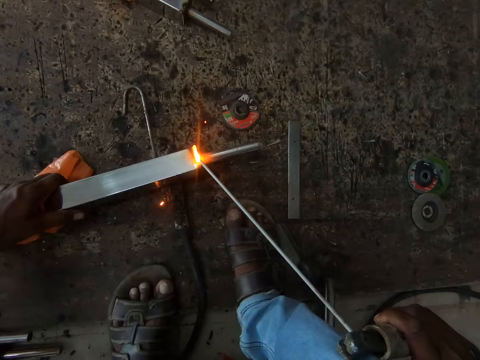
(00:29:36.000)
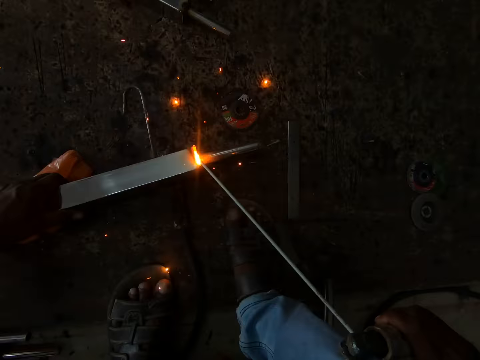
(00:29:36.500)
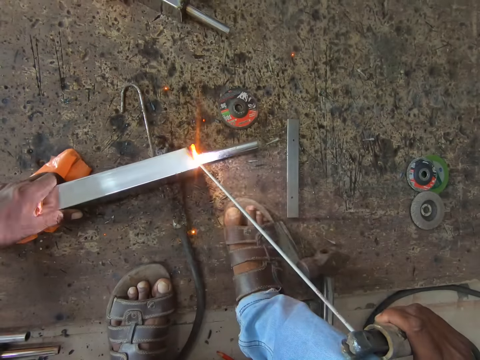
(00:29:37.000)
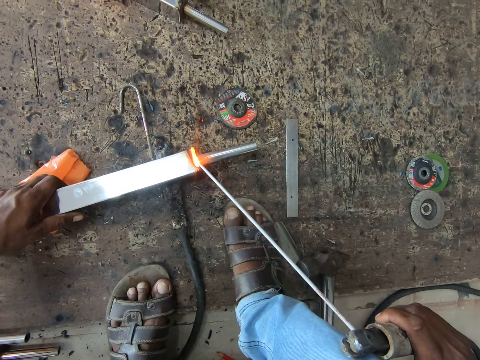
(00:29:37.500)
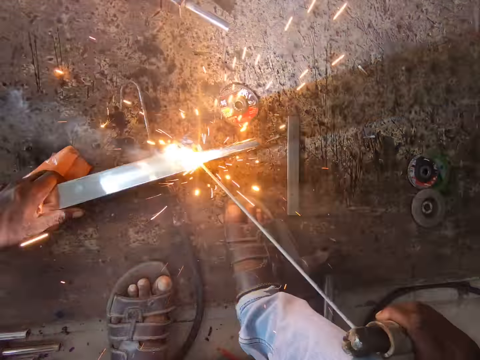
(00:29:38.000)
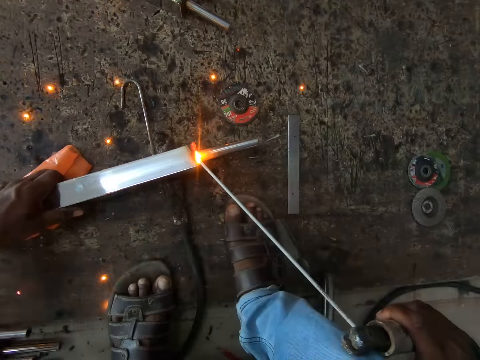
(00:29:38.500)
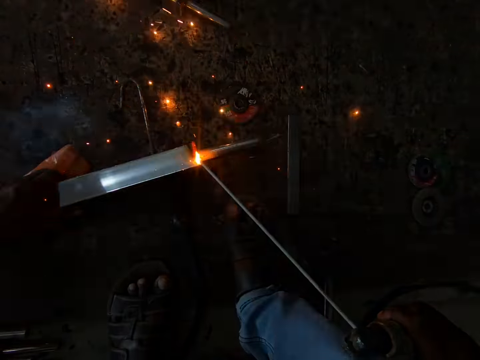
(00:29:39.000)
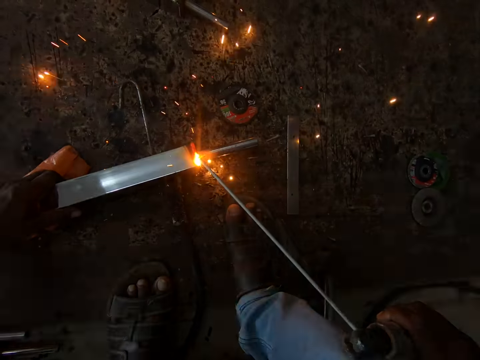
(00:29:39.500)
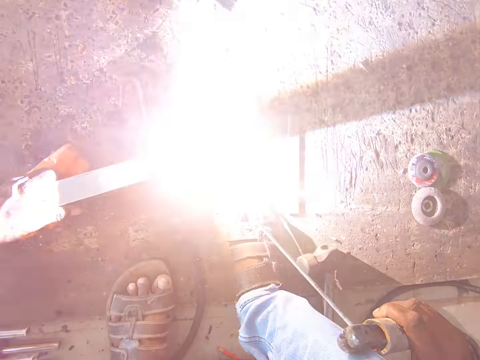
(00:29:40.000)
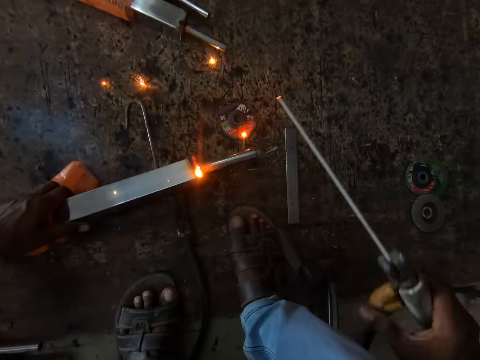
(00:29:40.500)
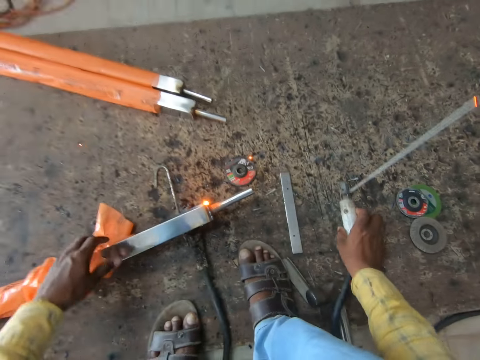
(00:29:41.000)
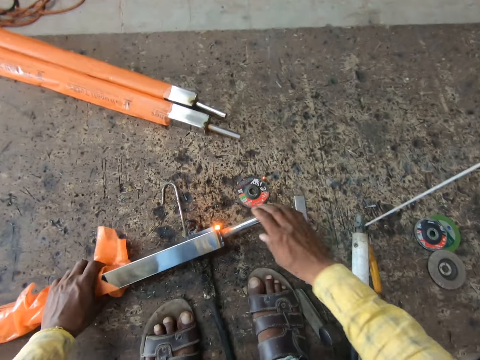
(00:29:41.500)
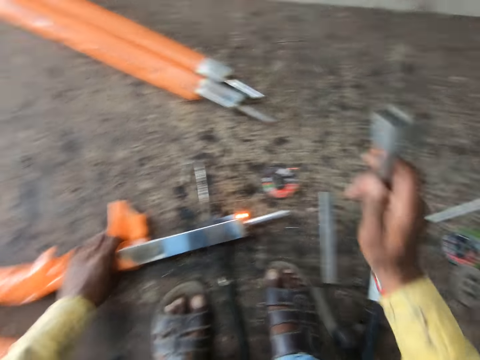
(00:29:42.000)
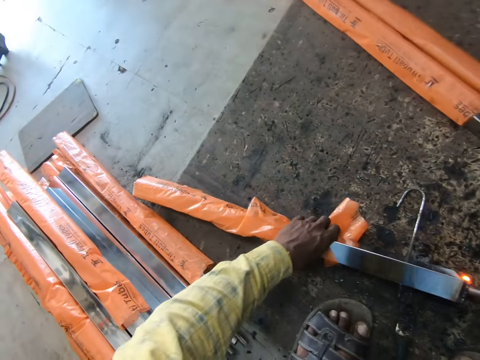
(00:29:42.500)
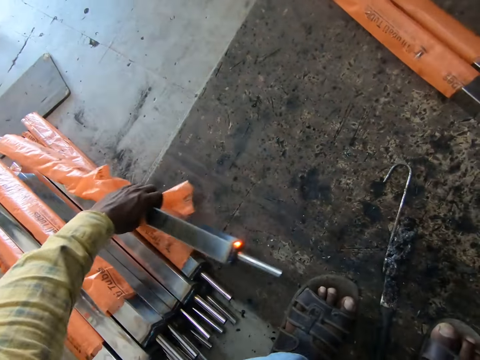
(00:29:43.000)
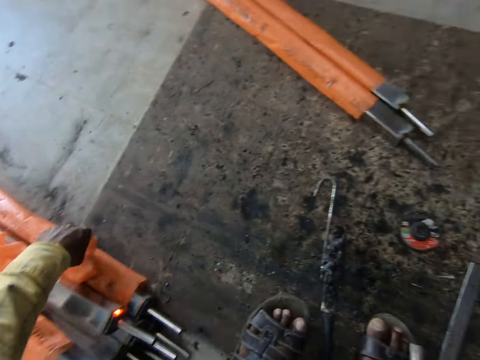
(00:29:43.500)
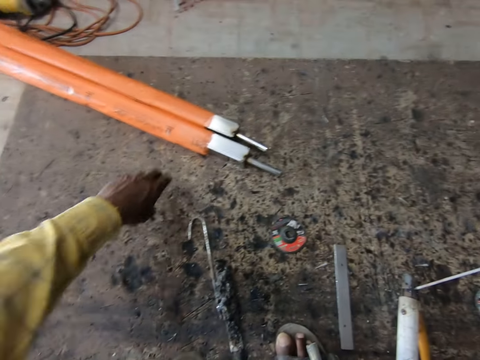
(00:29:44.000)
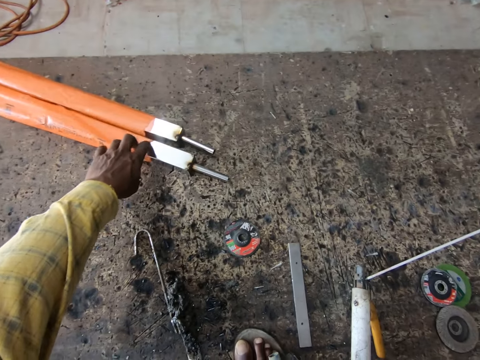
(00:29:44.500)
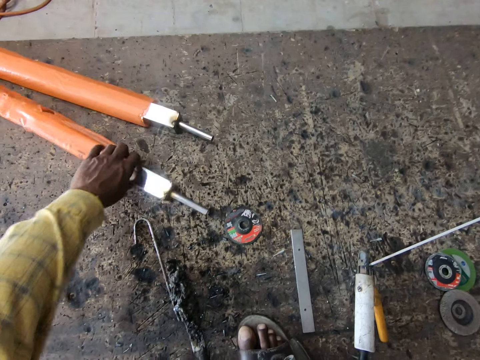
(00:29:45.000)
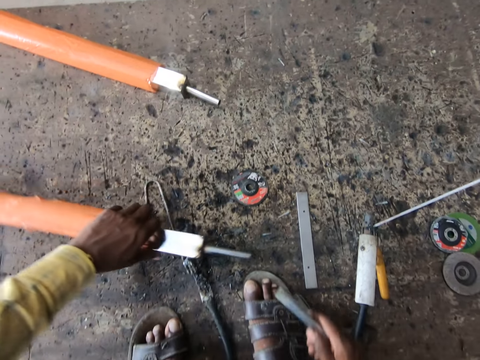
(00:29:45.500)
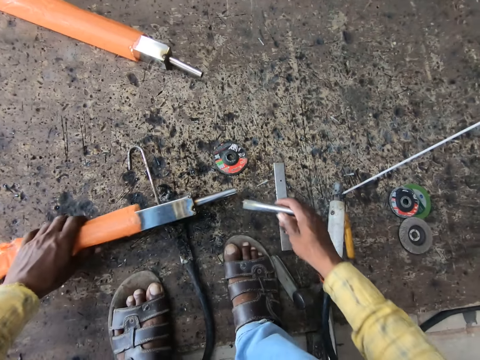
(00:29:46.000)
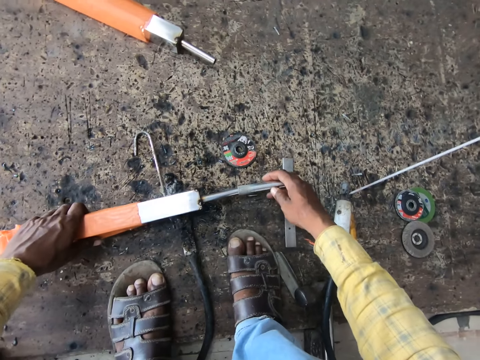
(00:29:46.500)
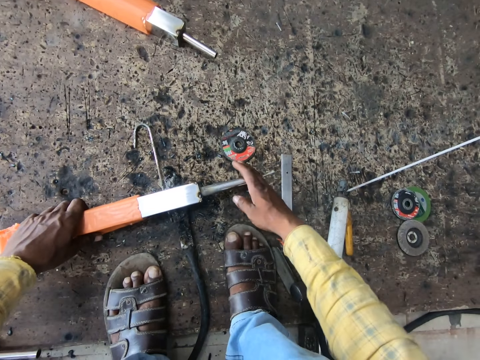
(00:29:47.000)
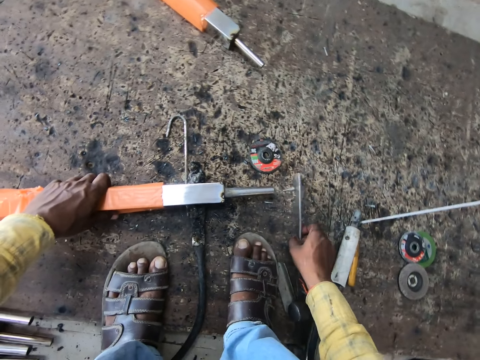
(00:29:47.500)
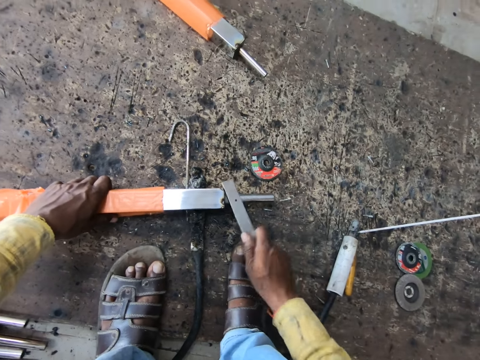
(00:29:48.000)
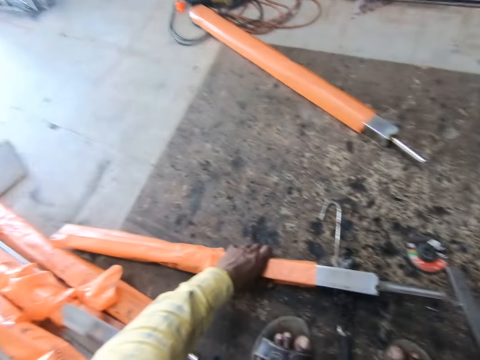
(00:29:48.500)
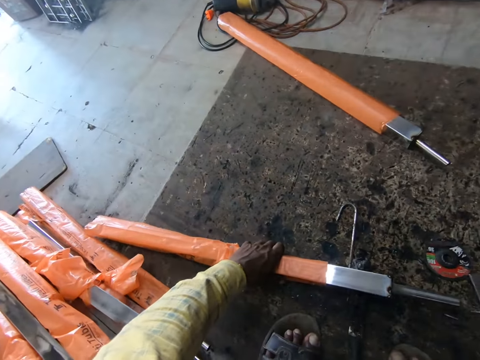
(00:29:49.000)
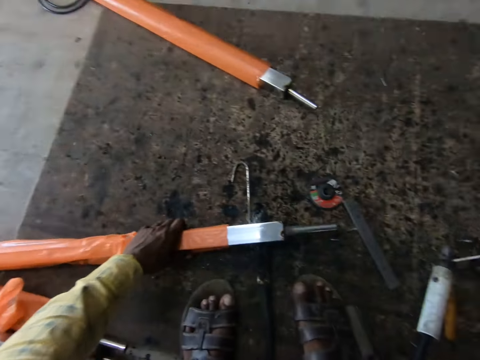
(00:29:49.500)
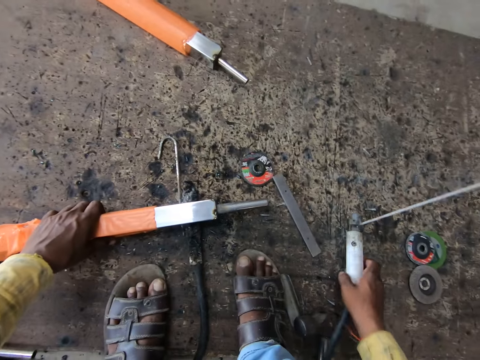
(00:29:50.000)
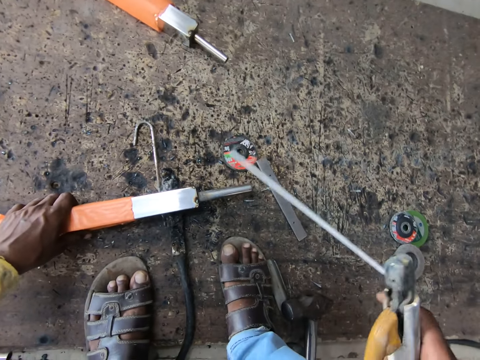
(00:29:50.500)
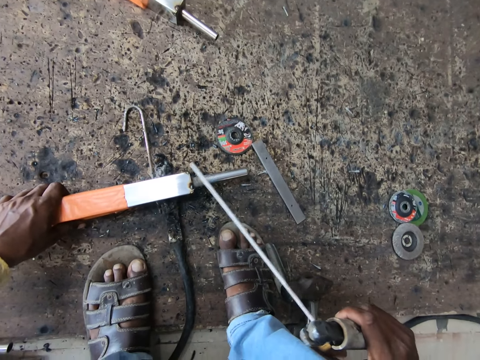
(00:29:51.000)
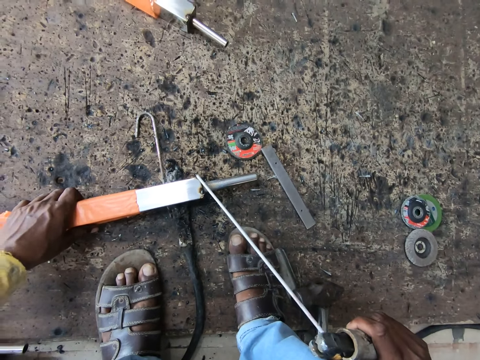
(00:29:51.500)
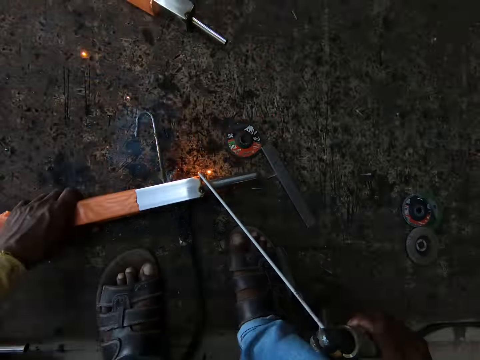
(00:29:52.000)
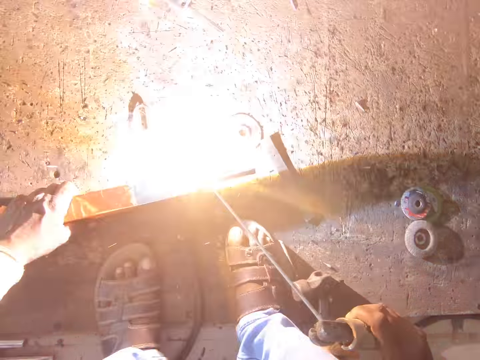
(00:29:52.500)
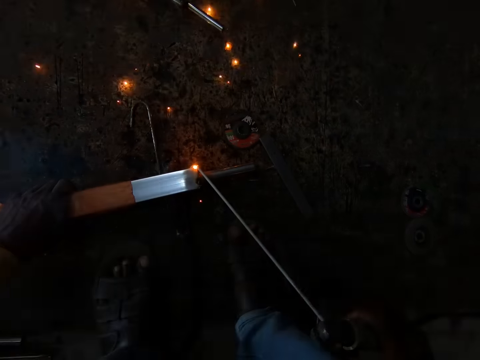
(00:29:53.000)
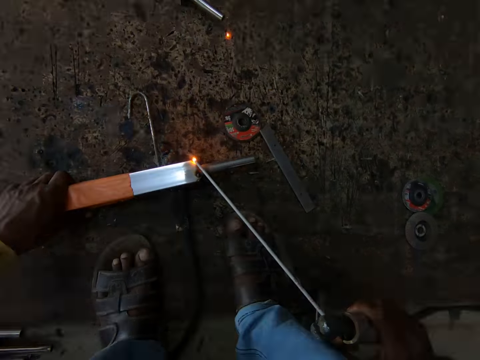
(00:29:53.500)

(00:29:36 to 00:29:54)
The camera wearer welds a metal rod with a welding machine or welding tool in the right hand. They place the welding machine on the ground. They pull the metal from the tirupati tube, hit the tirupati tube, put down the tirupati tube, and pick up the tirupati tube. They pick up another metal rod with the left hand. They insert the tirupati tube to a metal. They pick up a metal, hit the tirupati tube, and drop the metal. They pick up the welding tool. They pick up the metal rod with the right hand. They weld.

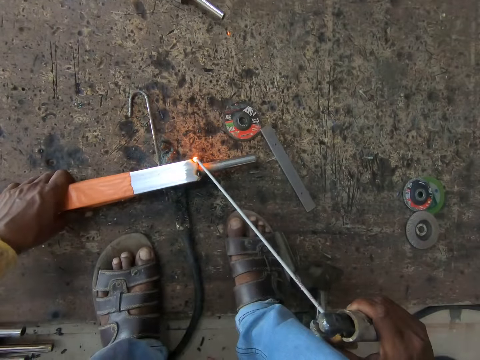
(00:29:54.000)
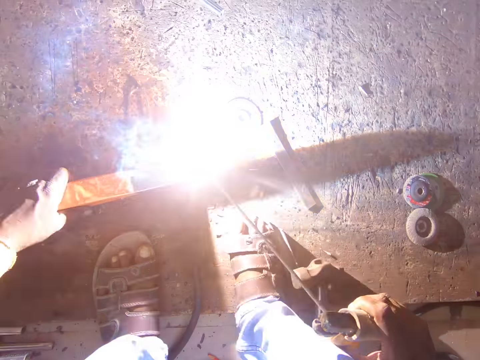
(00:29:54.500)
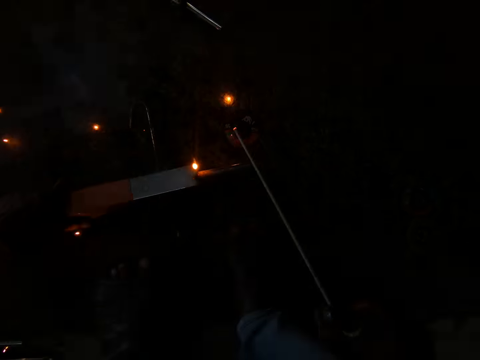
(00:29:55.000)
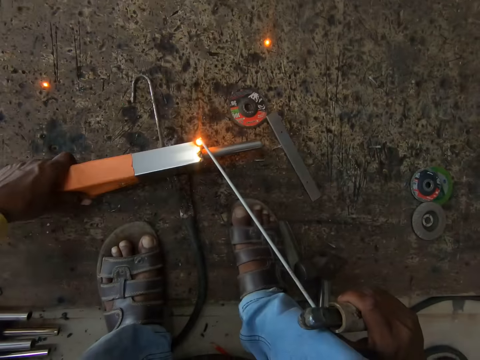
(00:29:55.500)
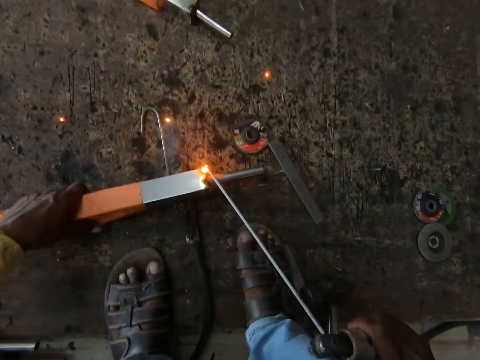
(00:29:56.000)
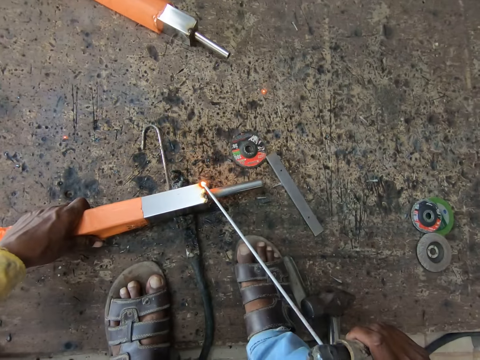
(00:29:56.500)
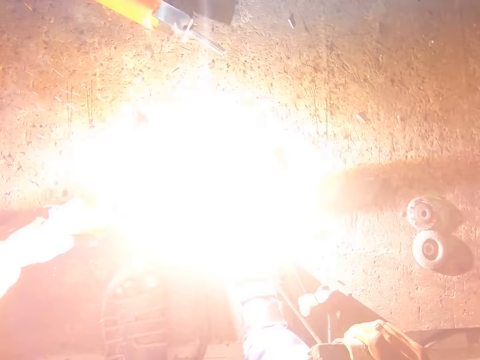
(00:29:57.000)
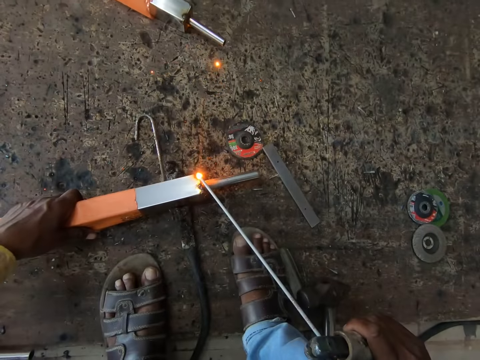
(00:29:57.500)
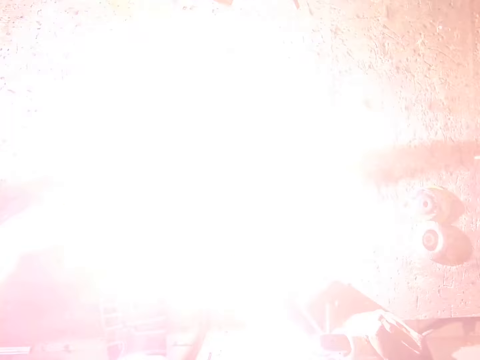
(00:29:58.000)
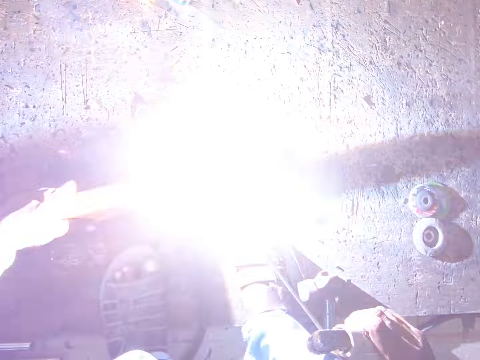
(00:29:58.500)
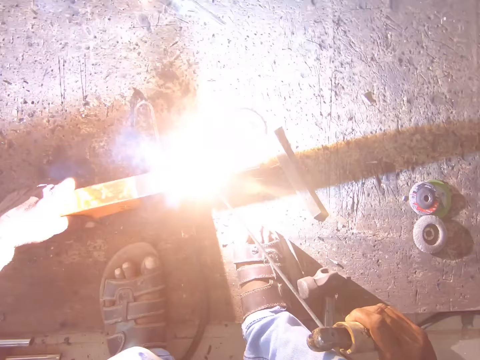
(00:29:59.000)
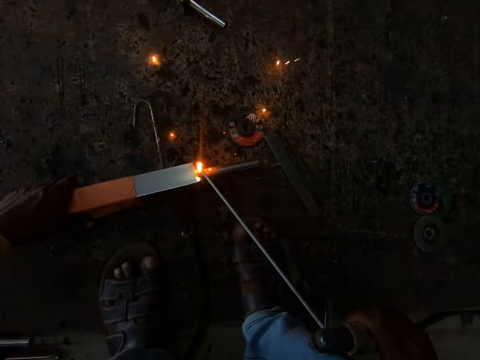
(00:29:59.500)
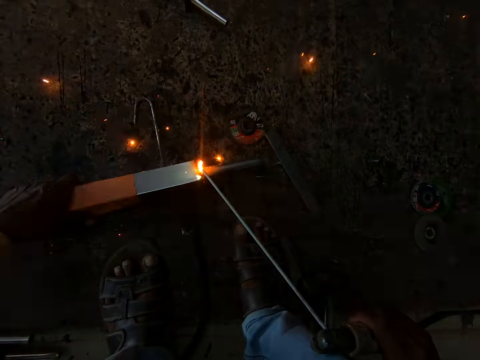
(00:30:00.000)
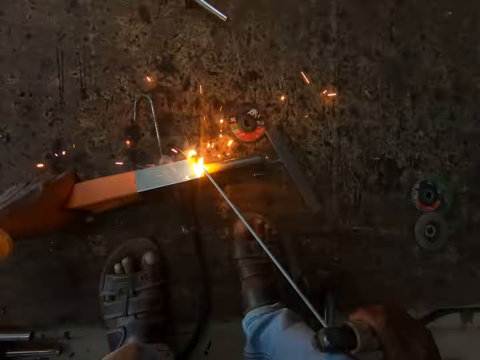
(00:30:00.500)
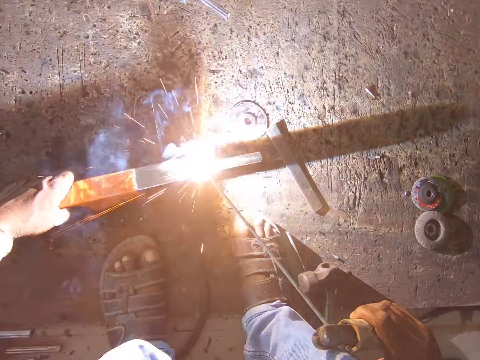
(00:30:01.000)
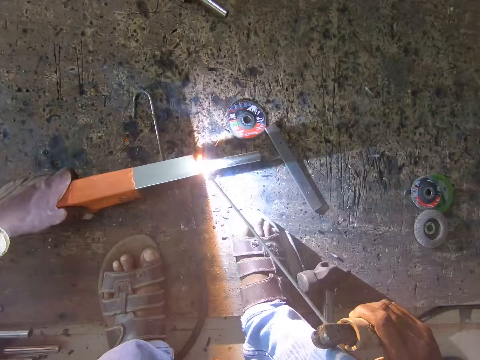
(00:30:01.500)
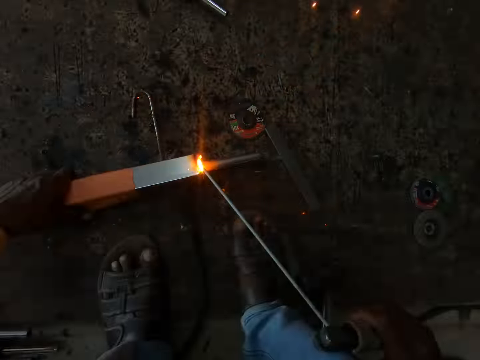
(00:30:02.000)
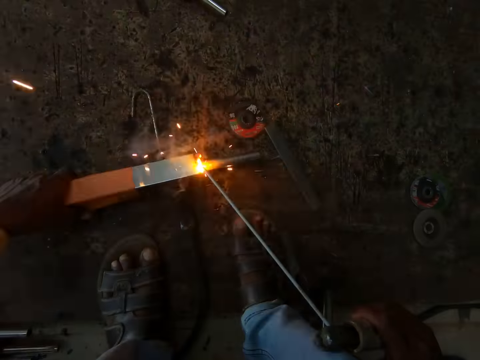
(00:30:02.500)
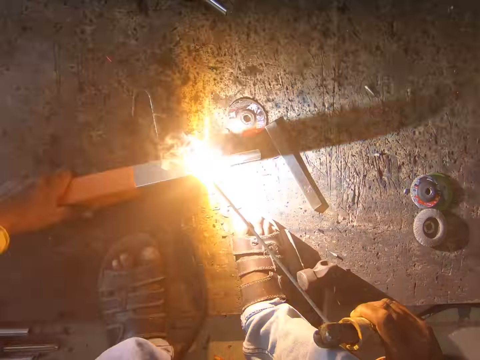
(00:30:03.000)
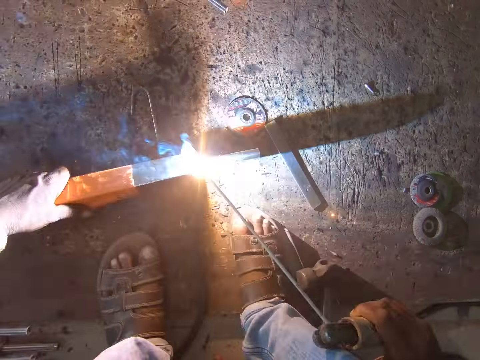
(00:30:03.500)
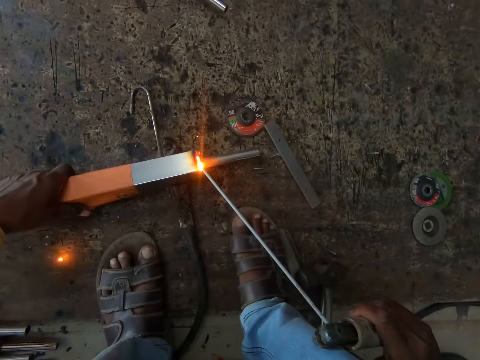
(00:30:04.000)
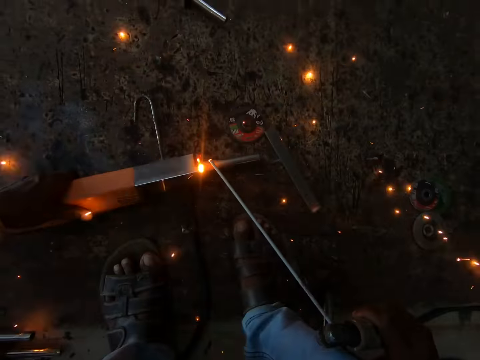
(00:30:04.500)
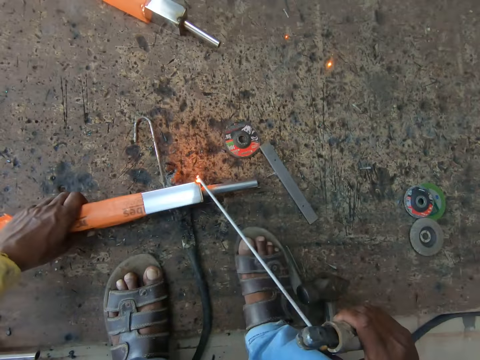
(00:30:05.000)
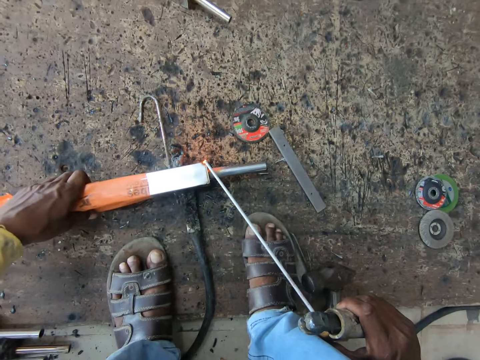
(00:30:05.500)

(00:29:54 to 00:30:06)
The camera wearer welds a metal rod with a welding machine in the right hand. They look down. They turn the tirupati tube. They weld.
